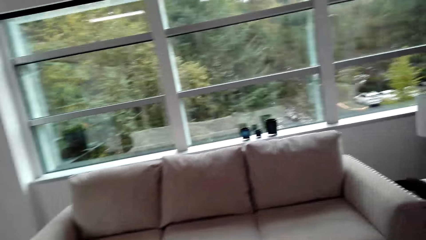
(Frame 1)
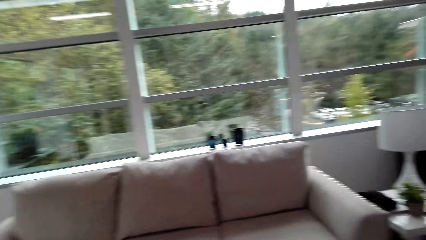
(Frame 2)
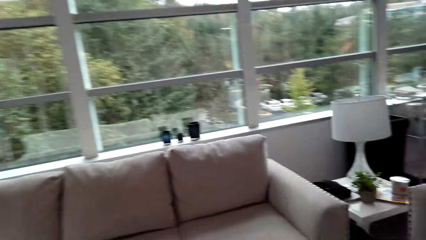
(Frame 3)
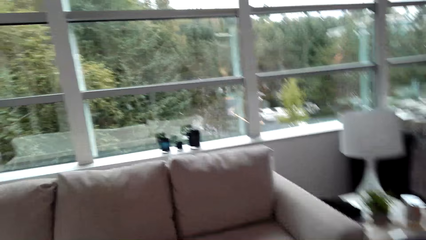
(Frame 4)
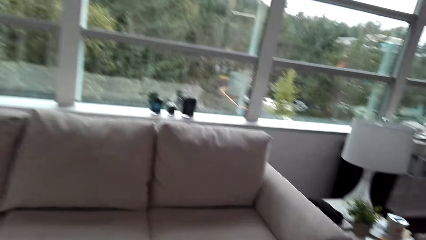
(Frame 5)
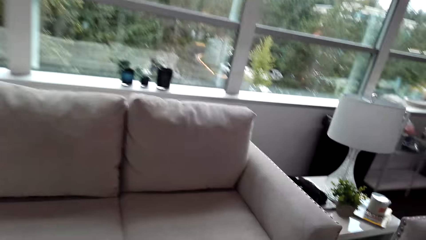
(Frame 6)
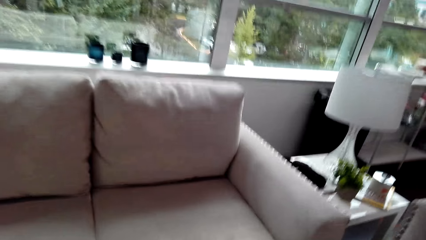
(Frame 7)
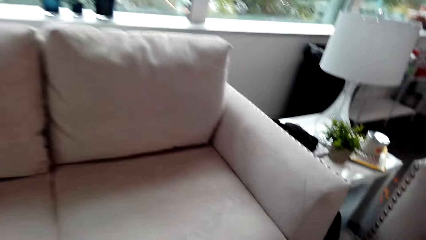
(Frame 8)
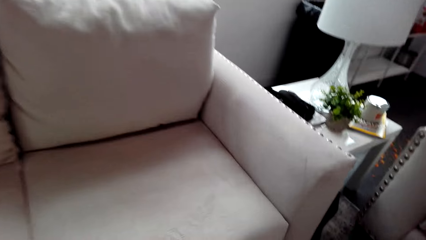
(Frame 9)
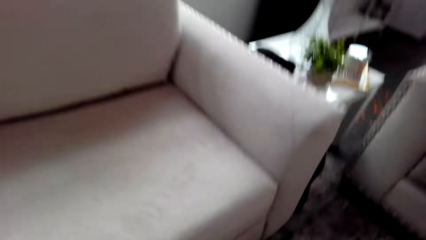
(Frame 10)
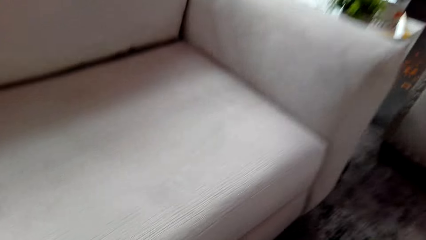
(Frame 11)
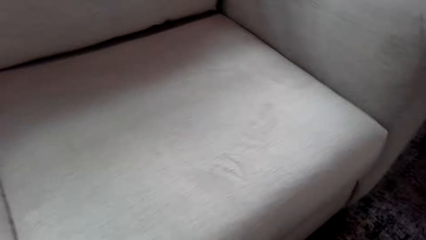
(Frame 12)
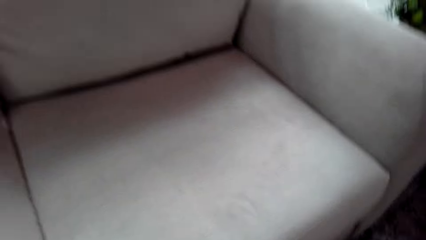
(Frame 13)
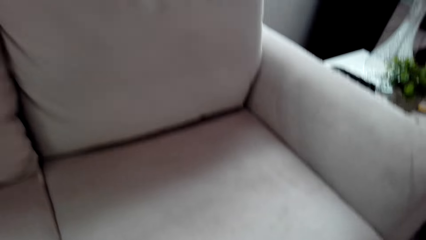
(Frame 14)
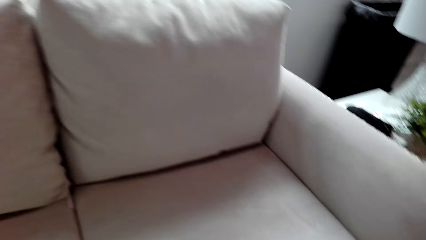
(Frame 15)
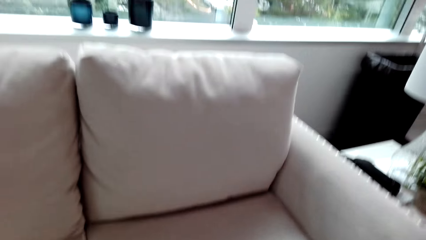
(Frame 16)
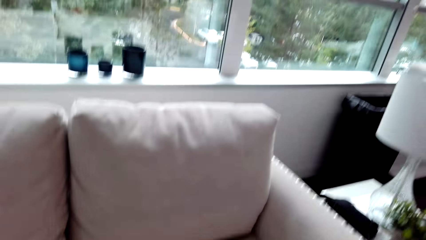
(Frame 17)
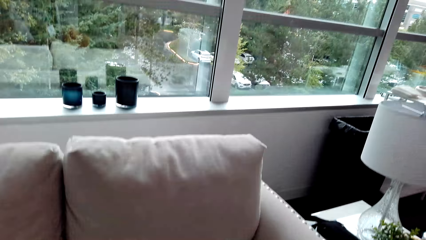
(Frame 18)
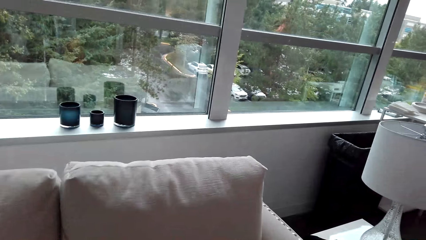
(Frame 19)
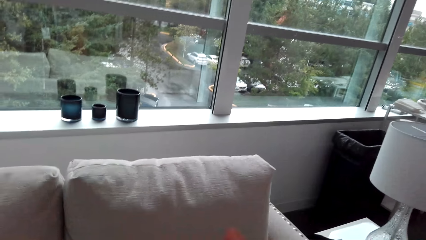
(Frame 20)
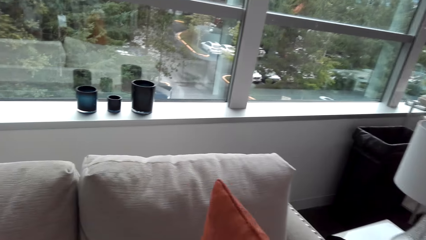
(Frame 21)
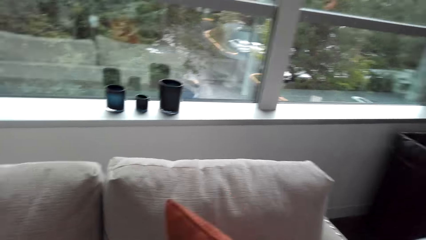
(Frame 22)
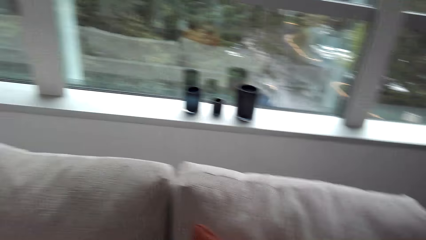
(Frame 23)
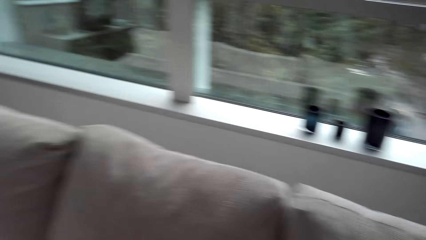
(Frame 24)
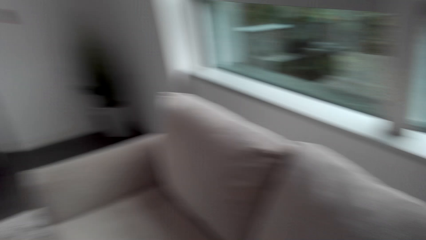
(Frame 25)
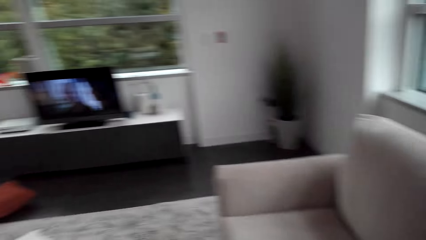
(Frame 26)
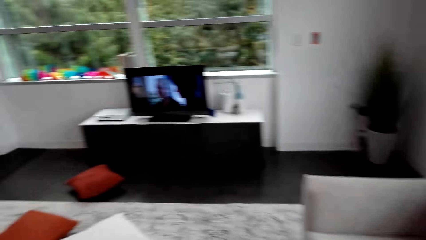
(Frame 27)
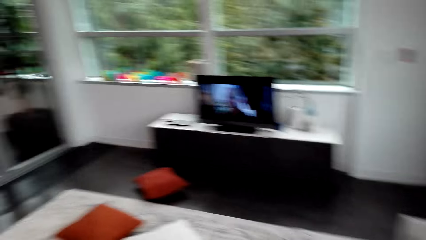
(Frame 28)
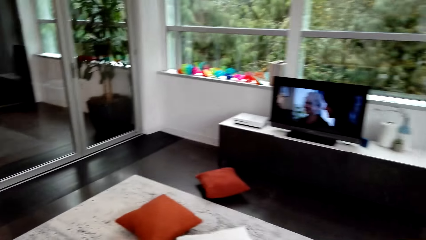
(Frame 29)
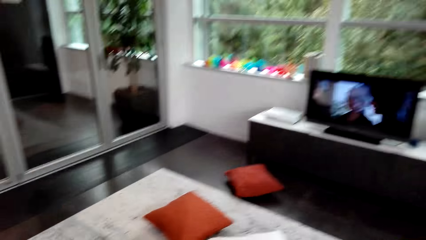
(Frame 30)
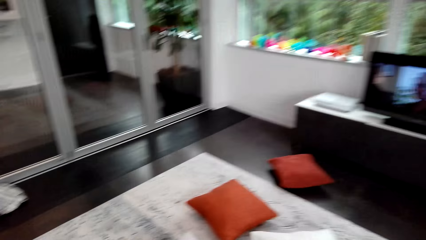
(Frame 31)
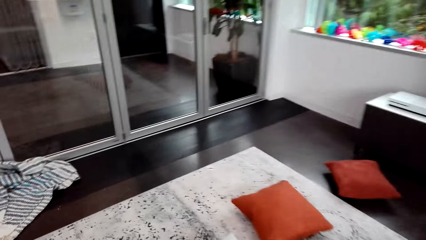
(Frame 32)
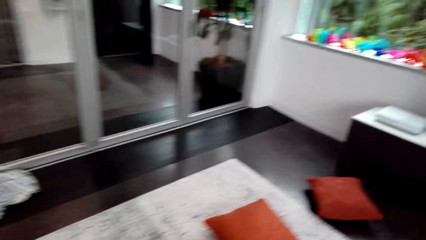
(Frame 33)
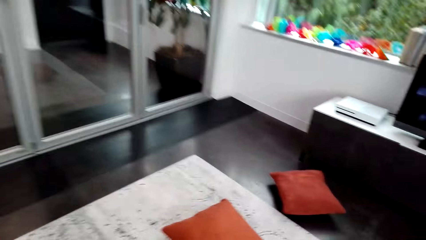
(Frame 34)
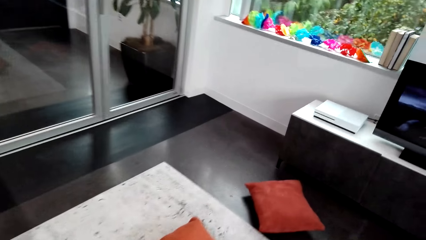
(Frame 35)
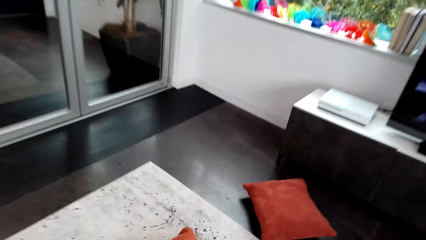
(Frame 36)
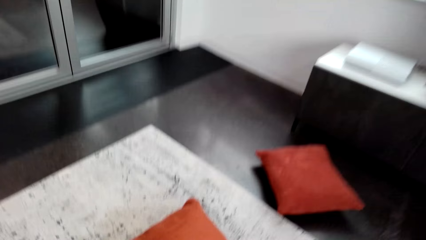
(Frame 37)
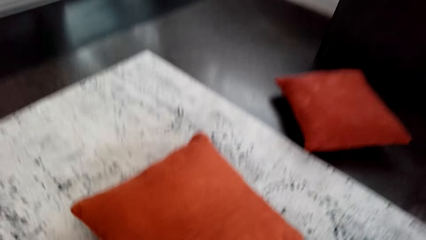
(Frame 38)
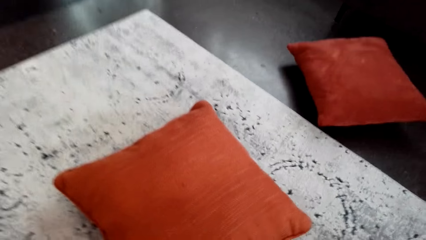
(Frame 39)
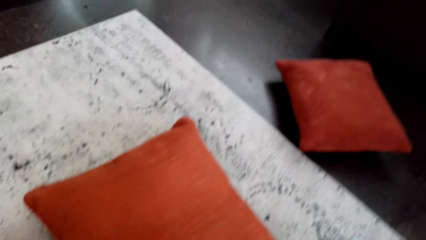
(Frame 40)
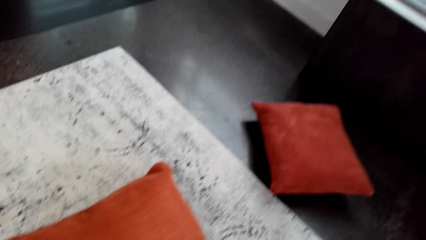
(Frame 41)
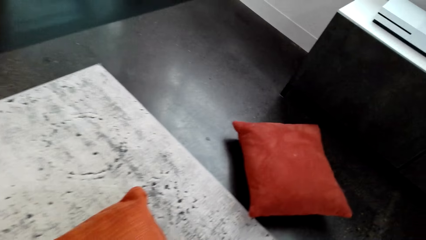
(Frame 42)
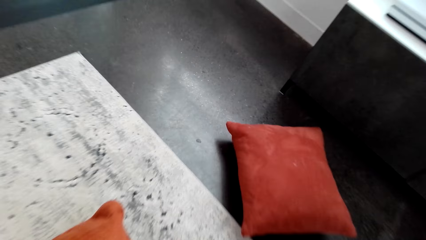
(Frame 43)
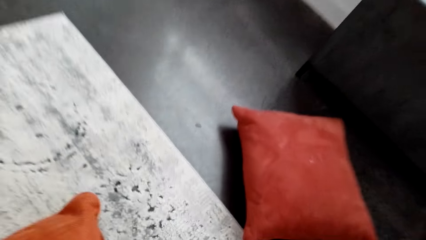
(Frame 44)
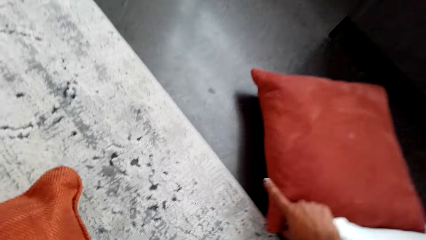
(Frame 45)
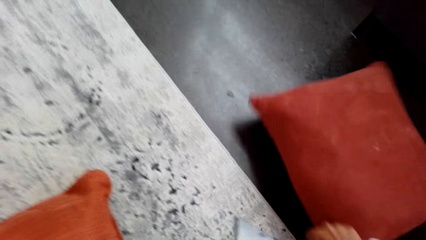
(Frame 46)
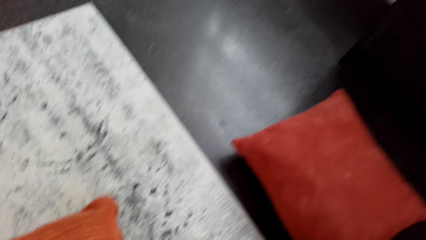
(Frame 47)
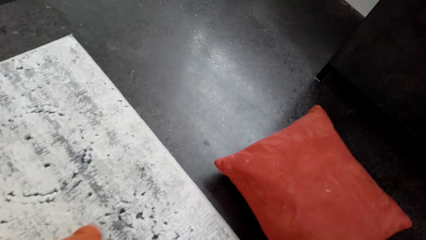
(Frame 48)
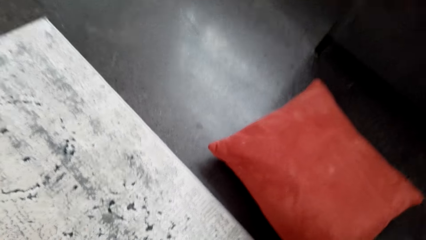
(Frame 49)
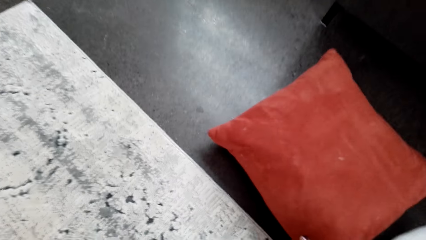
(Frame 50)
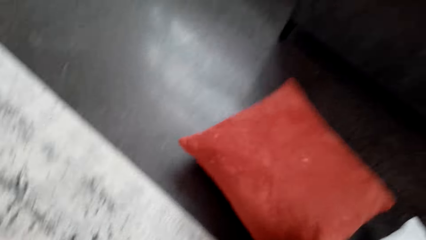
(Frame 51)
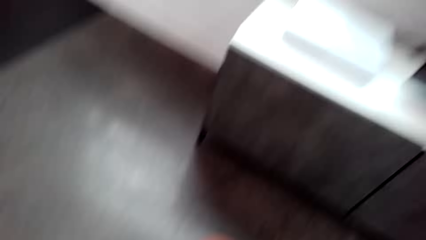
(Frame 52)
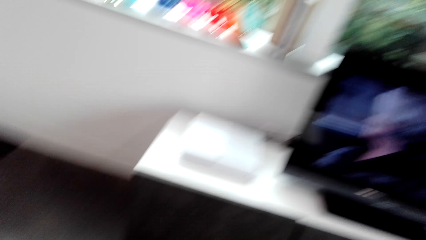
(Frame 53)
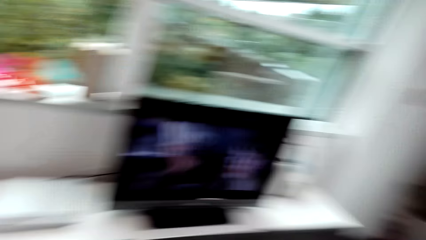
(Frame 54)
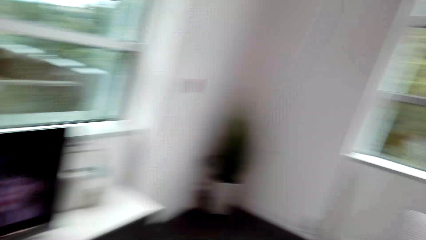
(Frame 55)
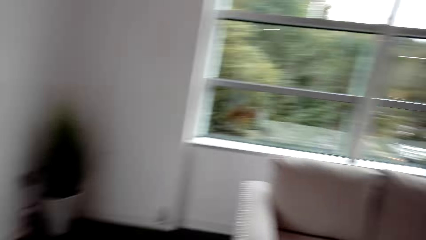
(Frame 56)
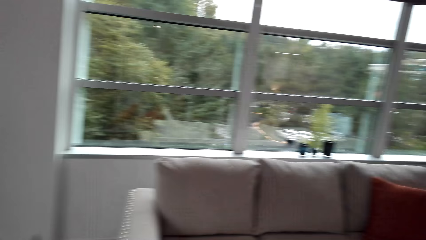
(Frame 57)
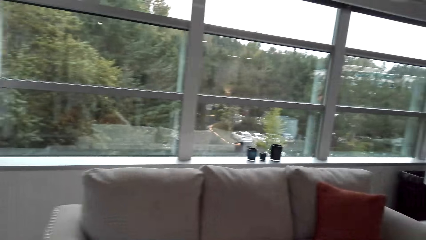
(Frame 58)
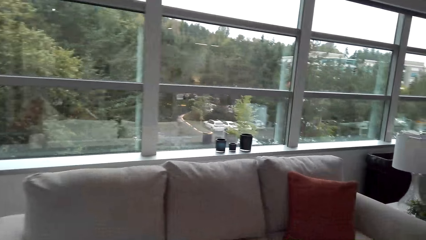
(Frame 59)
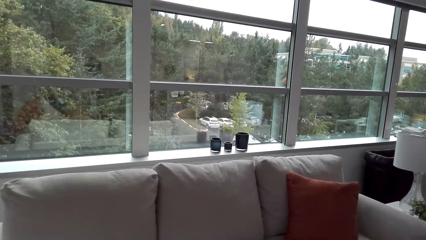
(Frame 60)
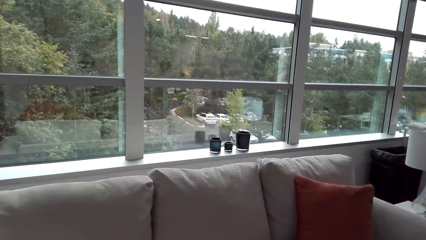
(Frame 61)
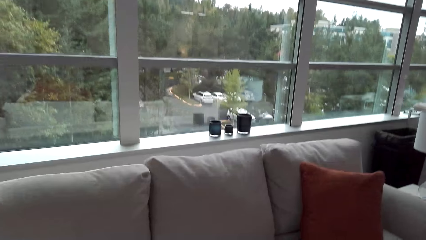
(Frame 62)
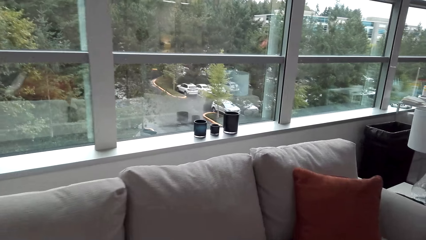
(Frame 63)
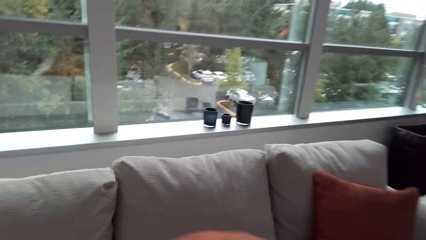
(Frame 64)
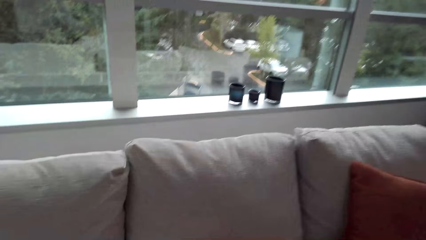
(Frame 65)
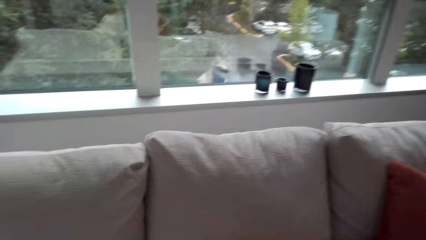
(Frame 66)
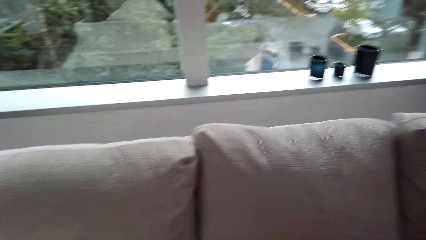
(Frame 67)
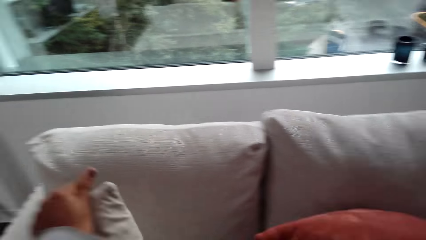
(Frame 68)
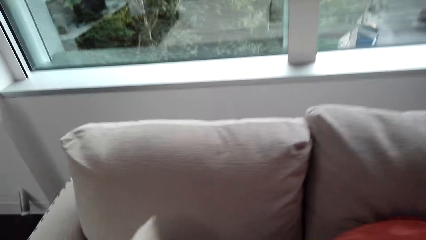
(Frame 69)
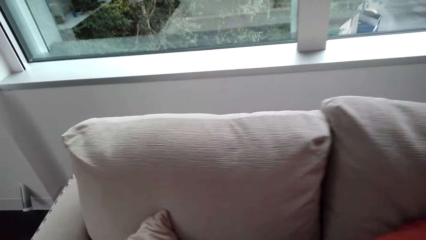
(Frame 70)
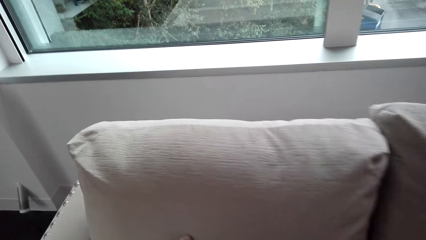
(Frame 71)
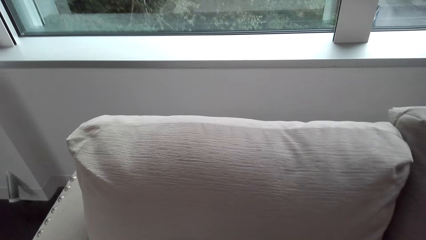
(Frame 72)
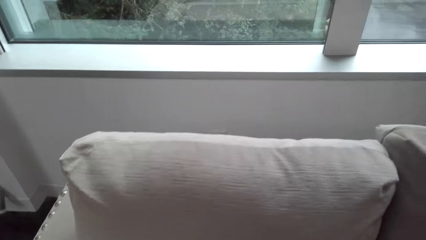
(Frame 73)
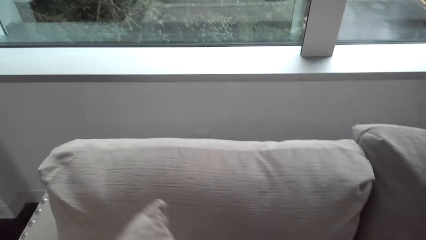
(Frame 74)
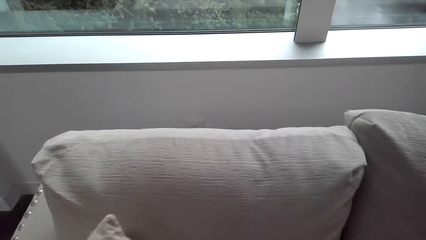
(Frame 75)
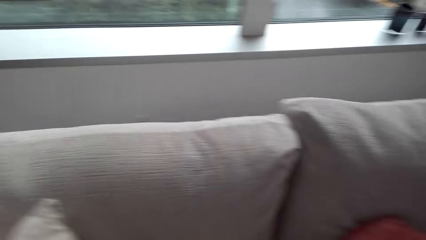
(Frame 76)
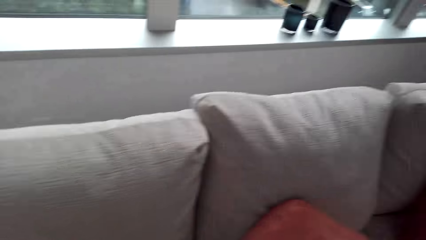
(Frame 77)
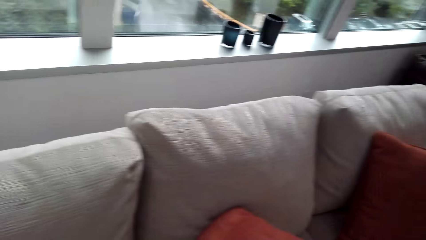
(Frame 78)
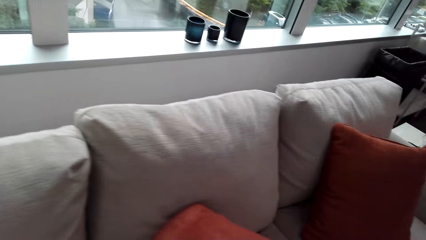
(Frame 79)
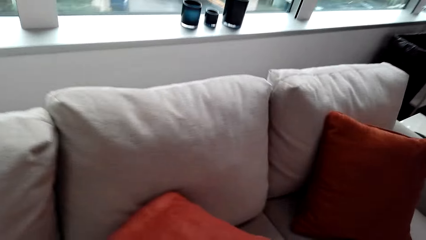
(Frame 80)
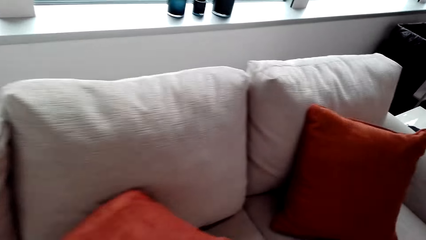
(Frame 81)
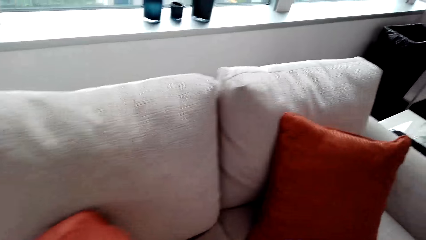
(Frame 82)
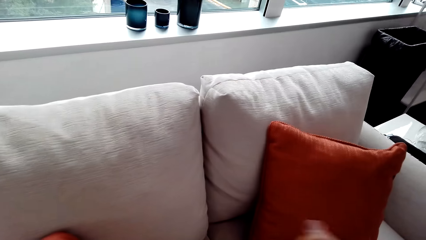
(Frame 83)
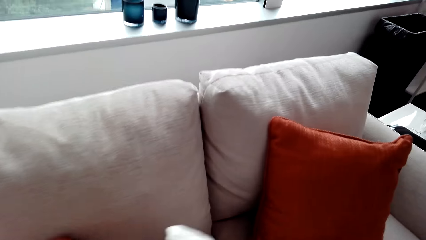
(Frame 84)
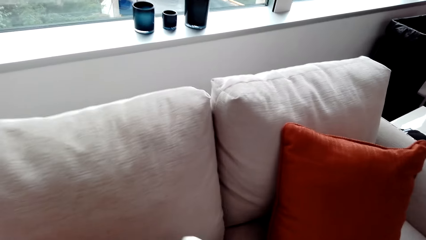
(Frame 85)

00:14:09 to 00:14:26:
The camera wearer walks around. They move around in the house. They pick up the pillow. They walk around. They put the pillow on the sofa set.
